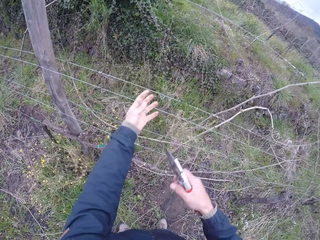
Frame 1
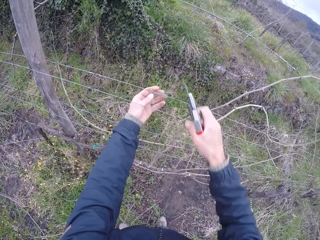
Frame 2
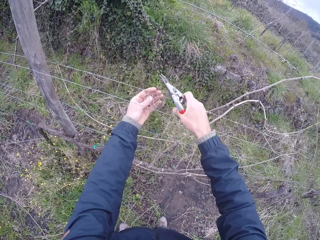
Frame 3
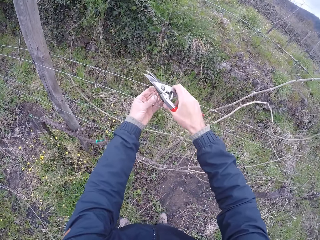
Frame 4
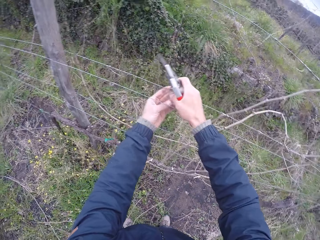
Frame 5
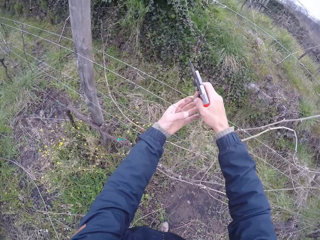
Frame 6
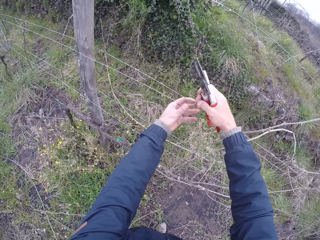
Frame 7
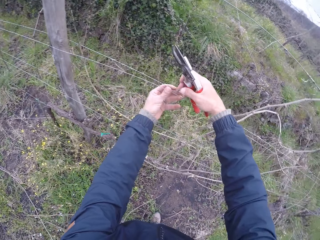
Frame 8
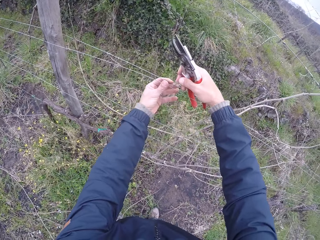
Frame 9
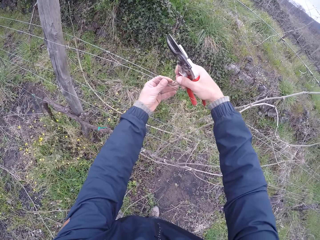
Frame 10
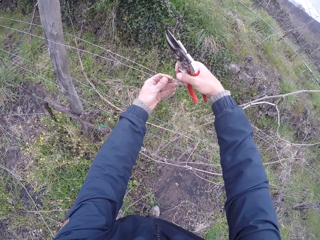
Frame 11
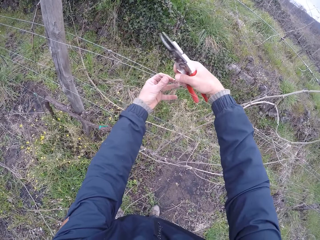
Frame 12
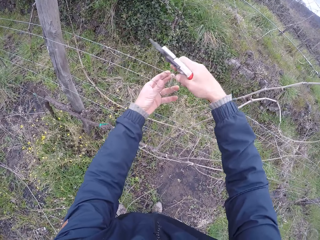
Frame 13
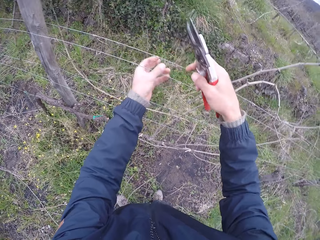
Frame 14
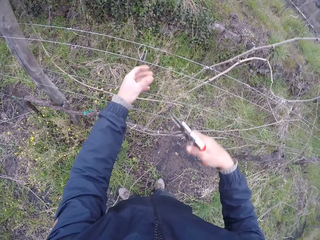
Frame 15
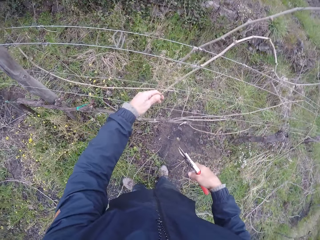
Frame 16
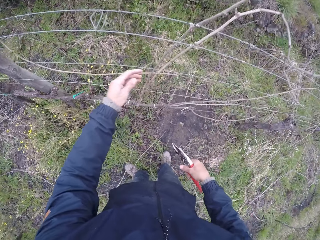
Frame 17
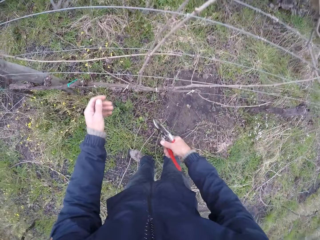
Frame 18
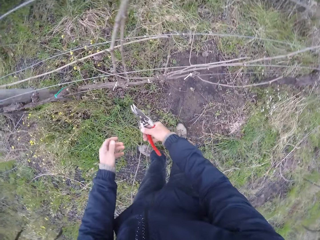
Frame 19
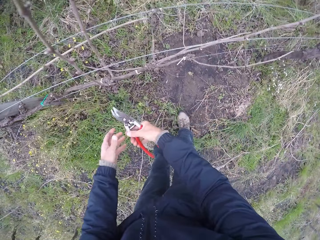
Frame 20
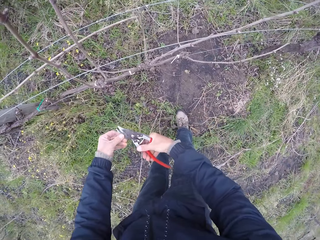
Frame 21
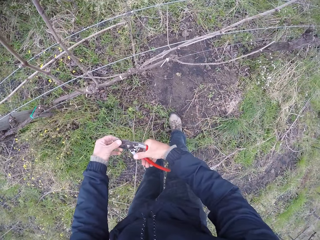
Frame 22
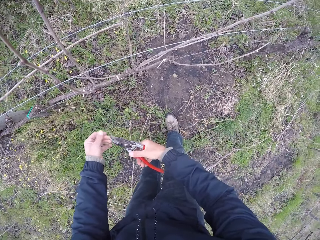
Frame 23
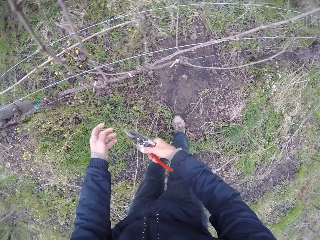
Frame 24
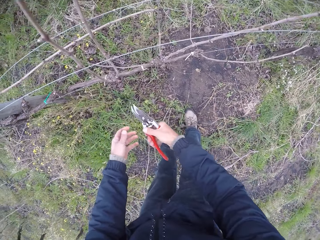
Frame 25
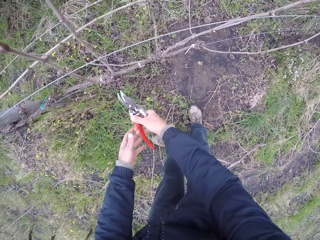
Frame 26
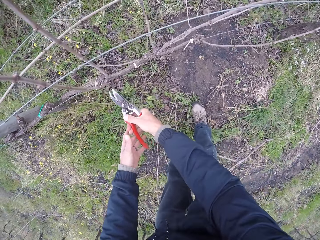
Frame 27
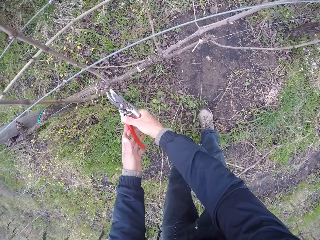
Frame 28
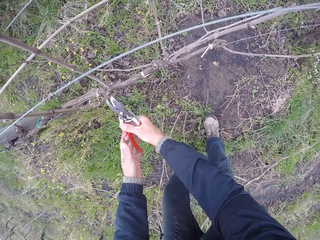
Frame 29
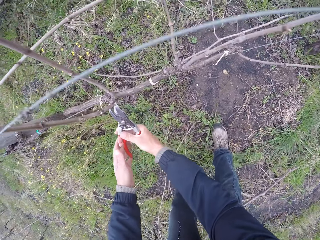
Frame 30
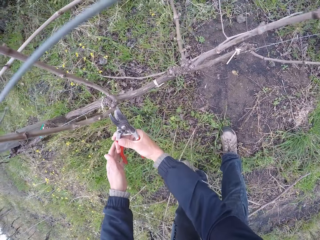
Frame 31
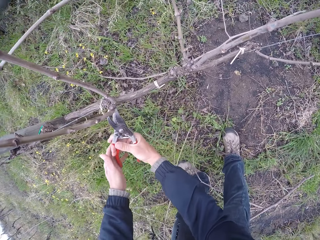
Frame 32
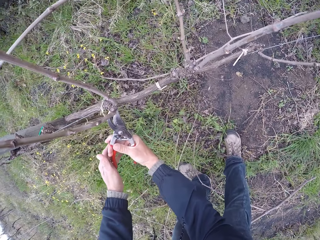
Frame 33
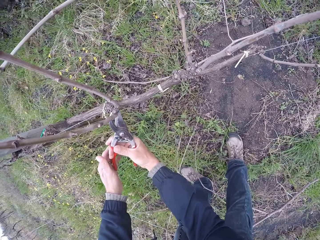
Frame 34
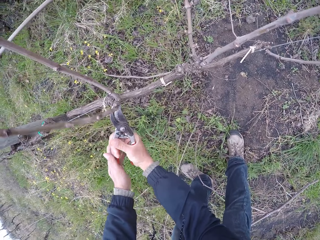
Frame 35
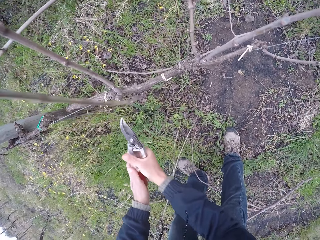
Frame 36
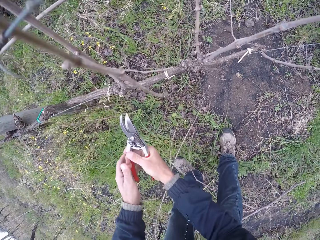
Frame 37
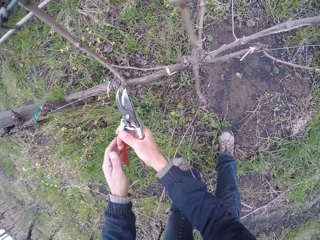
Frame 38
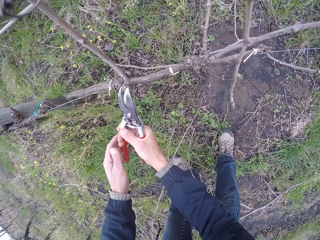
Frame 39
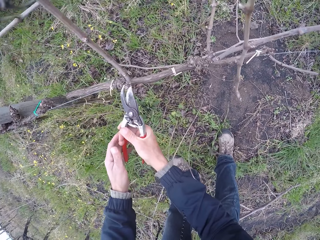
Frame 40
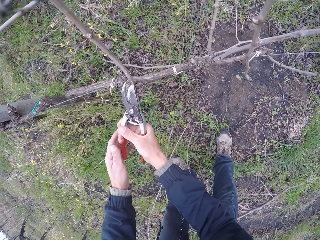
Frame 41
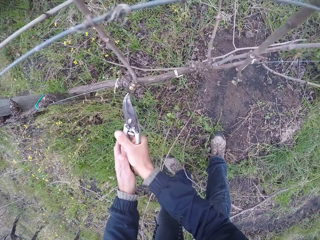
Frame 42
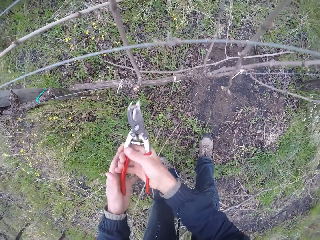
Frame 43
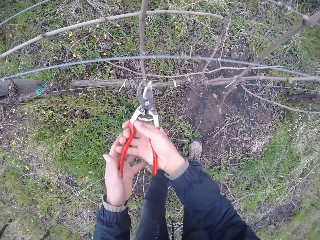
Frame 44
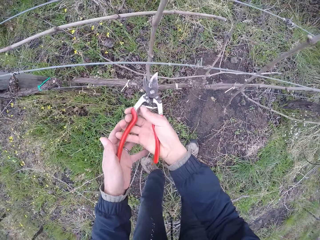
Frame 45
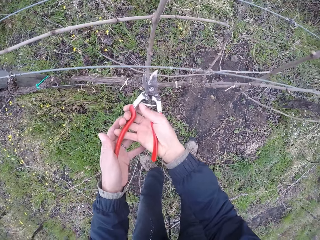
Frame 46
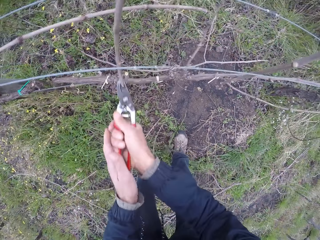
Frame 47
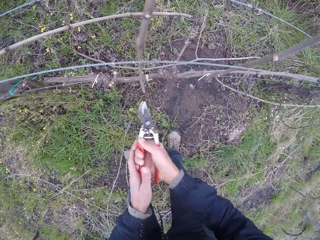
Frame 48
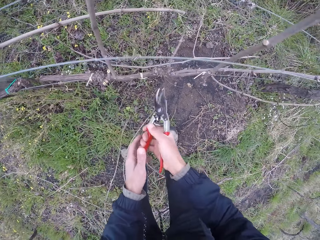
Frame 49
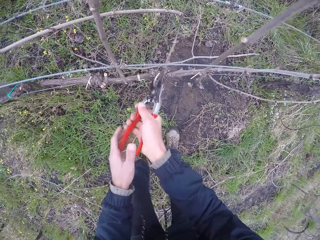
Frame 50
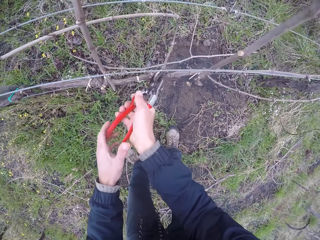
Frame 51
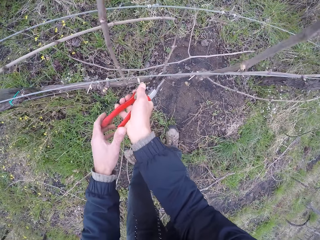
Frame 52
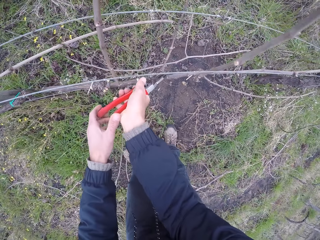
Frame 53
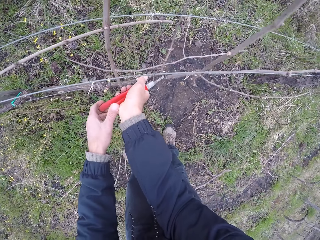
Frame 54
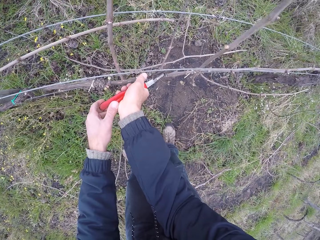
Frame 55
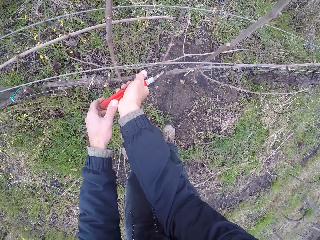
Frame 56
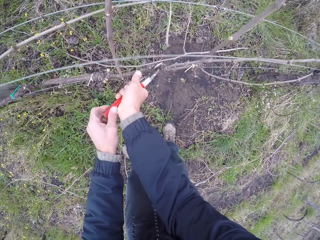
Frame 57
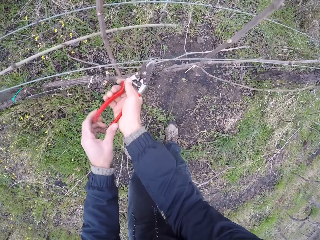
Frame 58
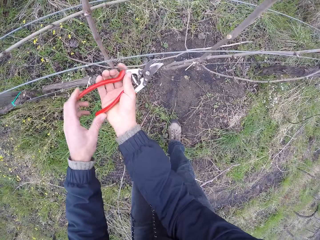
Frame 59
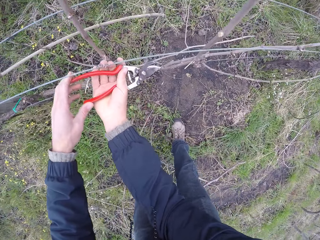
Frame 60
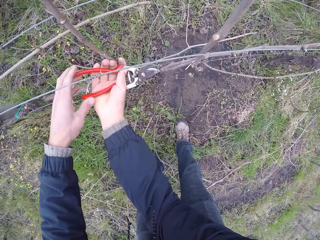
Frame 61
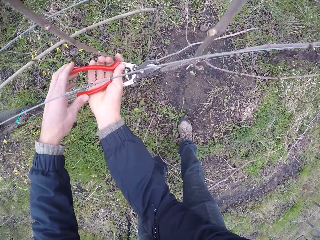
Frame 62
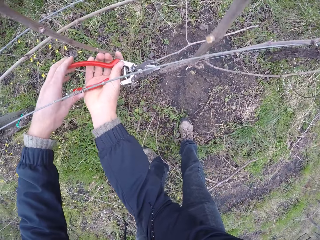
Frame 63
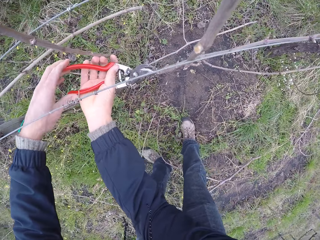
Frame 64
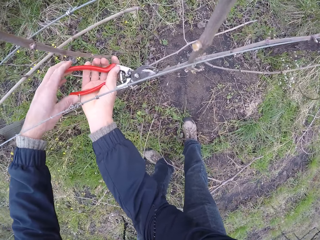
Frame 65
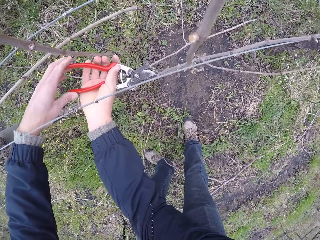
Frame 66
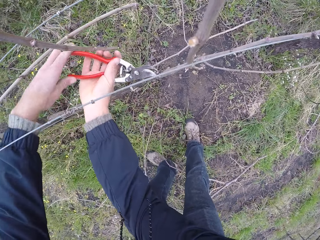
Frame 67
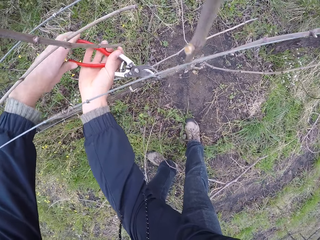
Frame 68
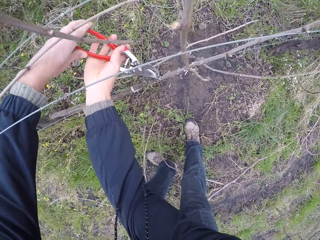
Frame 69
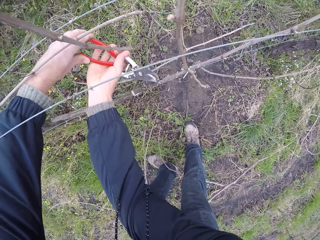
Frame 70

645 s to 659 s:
The camera wearer inspects a string on the wire with both hands. He bends down. He wipes the surface of the secateurs in his right hand with his left hand. He removes something from the pruning shears. He cuts a stick with the secateurs in his right hand repeatedly.

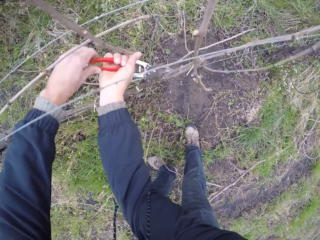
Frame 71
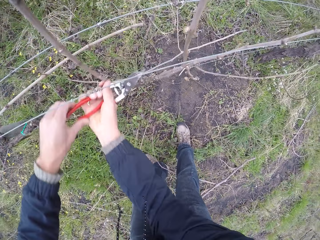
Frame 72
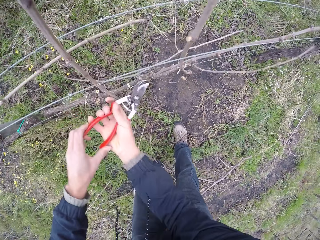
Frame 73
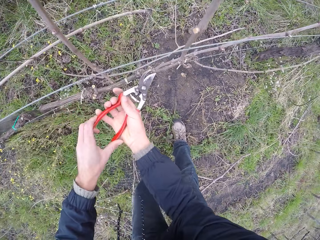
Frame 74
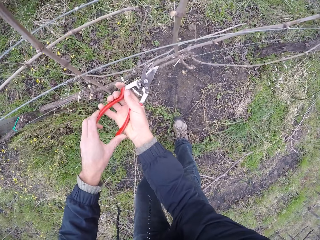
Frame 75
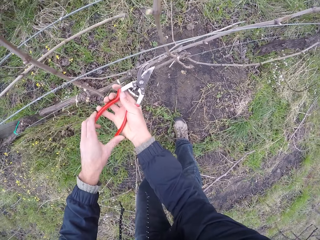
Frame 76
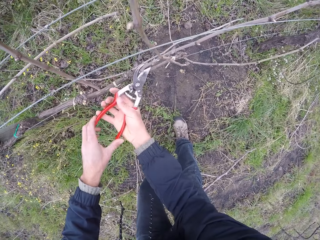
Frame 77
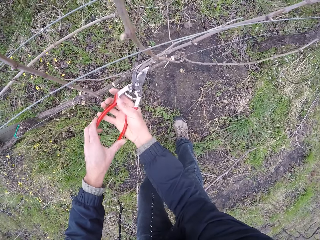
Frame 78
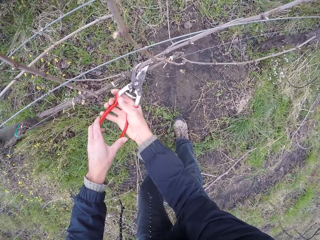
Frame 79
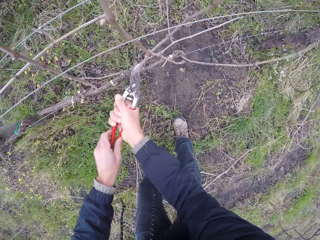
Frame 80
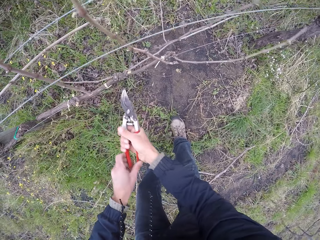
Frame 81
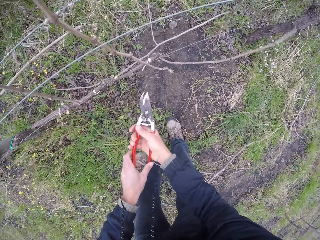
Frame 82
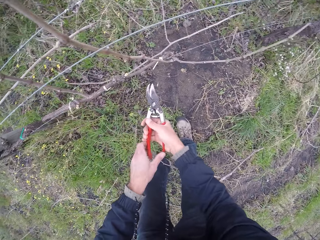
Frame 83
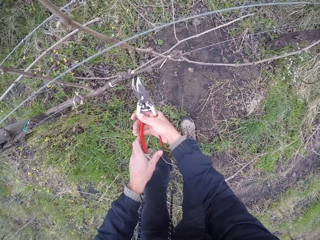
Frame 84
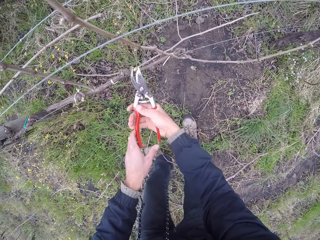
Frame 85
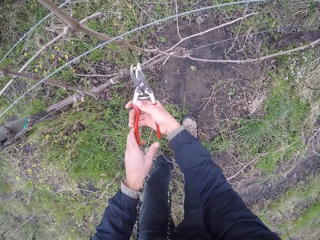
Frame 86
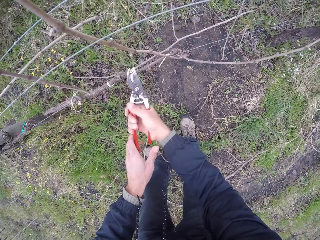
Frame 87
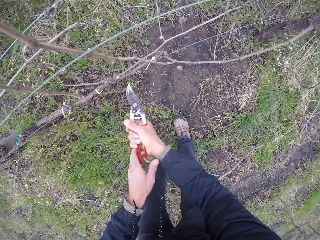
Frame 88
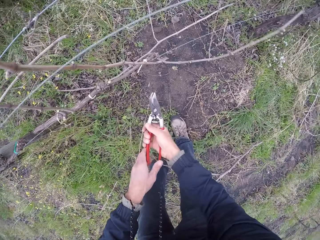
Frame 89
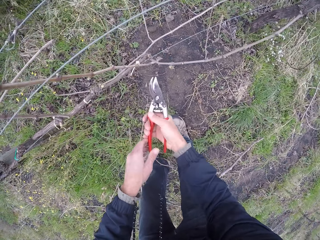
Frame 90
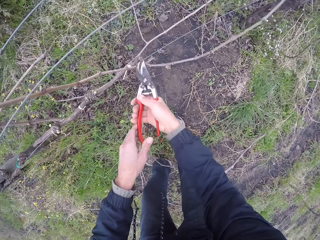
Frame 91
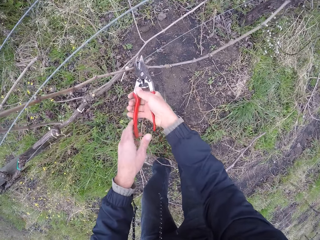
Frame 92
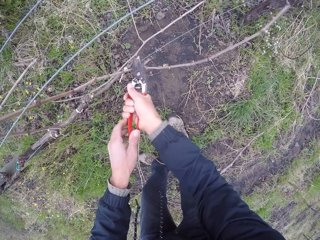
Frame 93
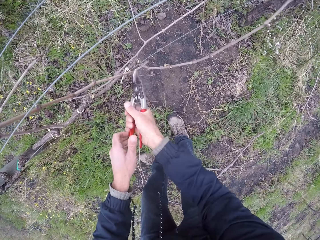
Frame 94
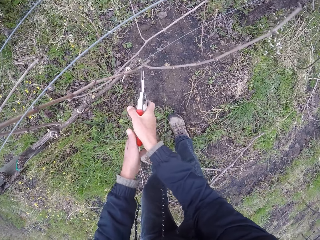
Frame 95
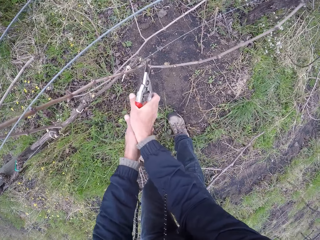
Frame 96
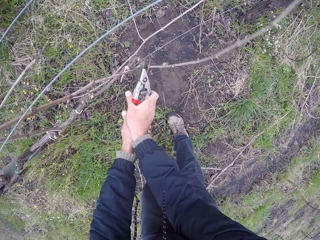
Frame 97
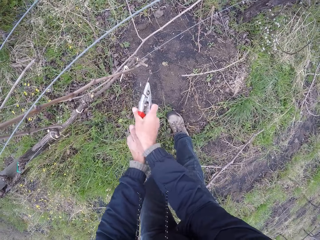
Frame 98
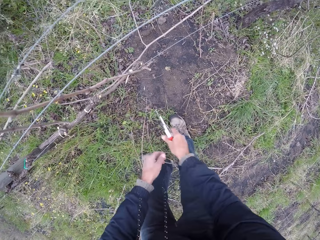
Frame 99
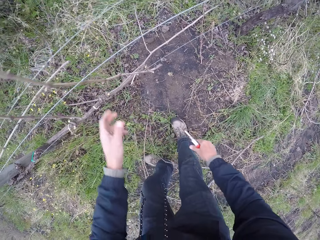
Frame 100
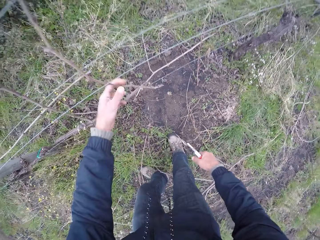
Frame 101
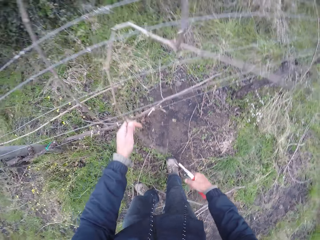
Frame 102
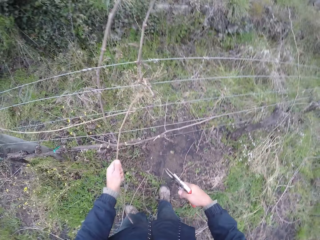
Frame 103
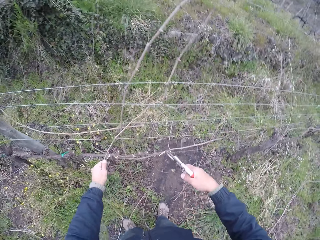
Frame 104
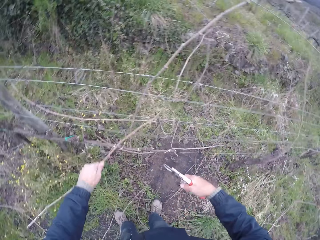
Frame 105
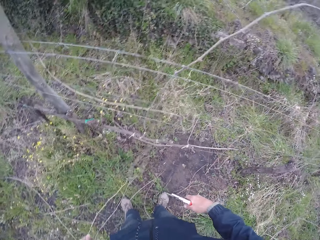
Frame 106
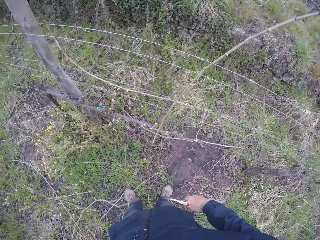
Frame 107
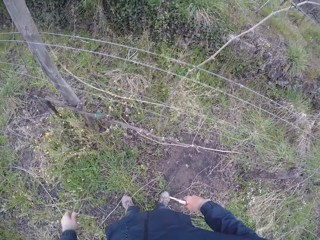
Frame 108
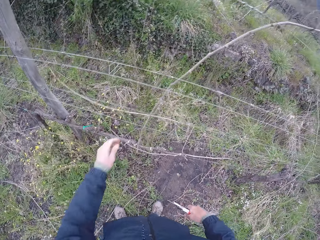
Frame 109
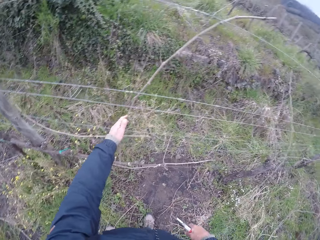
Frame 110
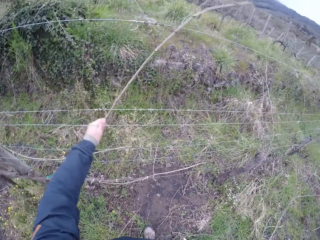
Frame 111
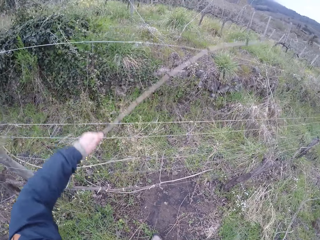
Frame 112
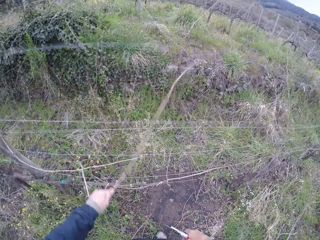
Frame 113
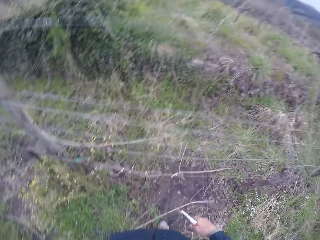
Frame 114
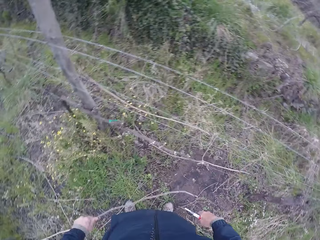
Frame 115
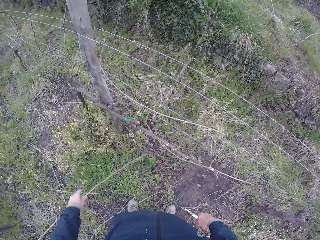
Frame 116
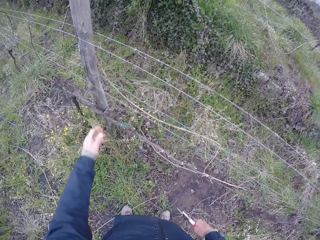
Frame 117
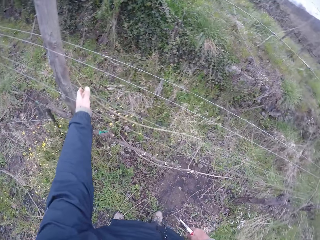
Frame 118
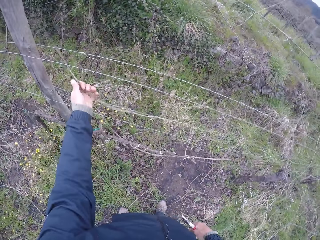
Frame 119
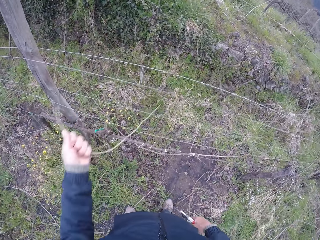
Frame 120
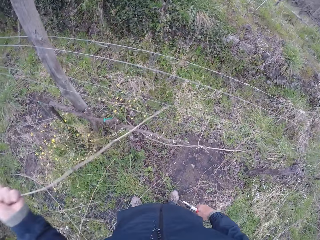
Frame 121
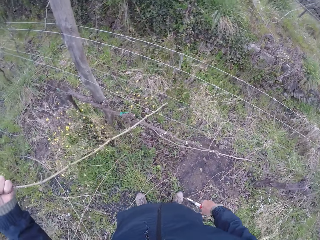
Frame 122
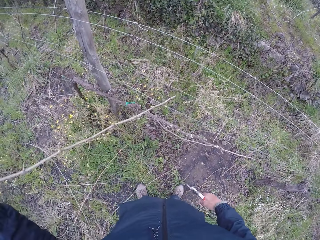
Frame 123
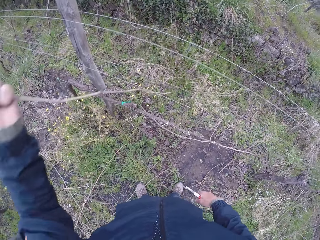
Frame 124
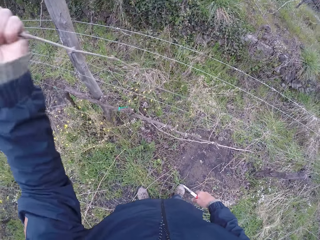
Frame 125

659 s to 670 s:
The camera wearer cuts the stick with the secateurs in his right hand repeatedly. He pulls a stick out of the wire with his left hand. He throws the stick to the floor with his left hand. He pulls a stick out of the wire with his left hand. He throws the stick to the floor with his left hand. He pulls a stick out of the wire with his left hand.
